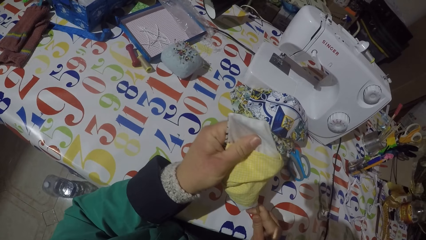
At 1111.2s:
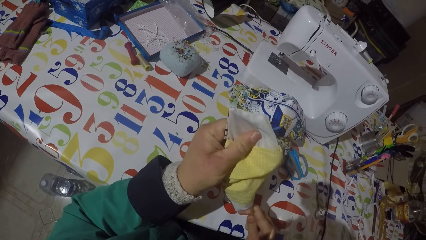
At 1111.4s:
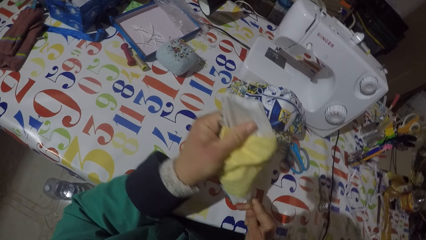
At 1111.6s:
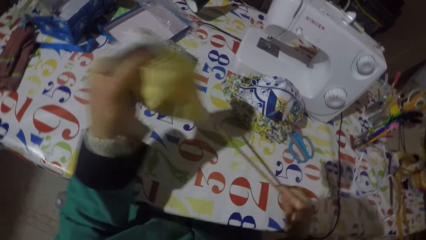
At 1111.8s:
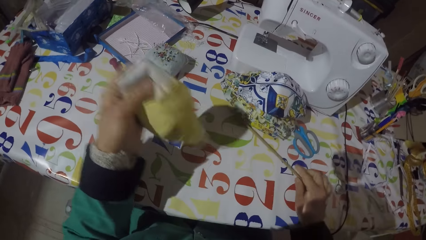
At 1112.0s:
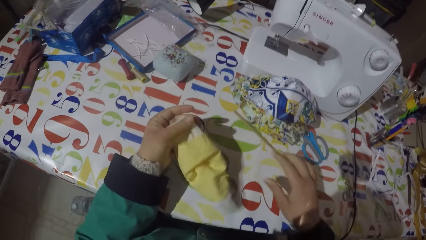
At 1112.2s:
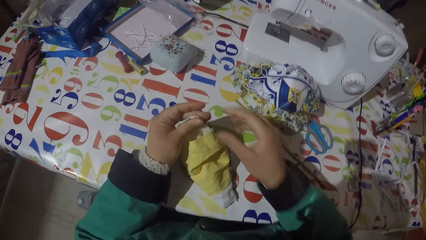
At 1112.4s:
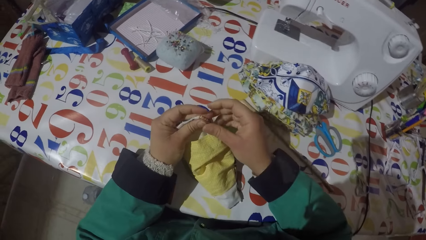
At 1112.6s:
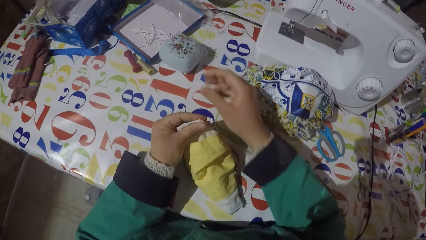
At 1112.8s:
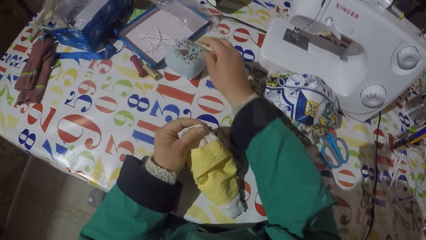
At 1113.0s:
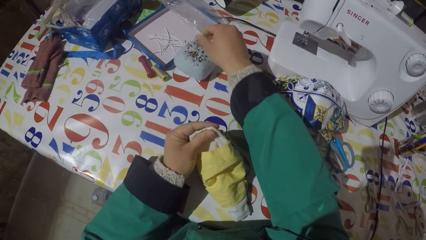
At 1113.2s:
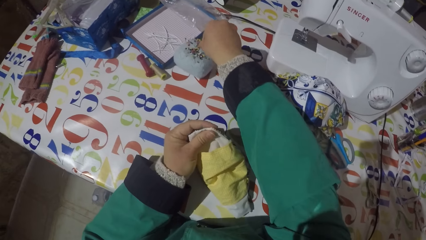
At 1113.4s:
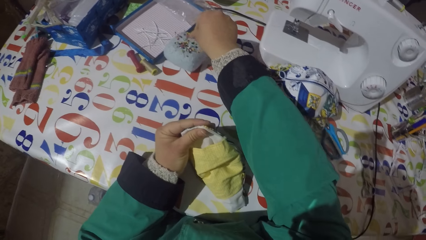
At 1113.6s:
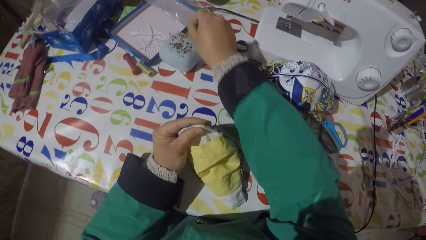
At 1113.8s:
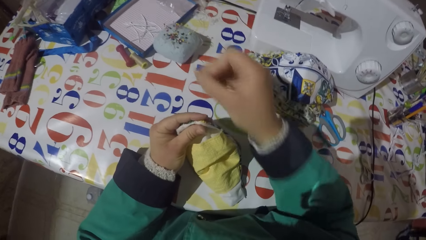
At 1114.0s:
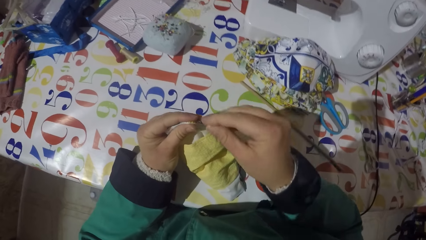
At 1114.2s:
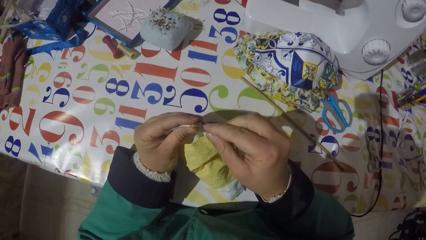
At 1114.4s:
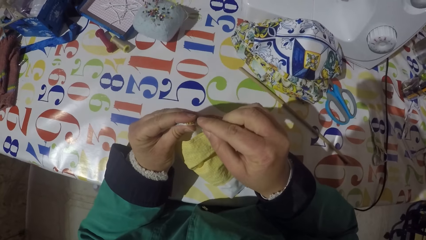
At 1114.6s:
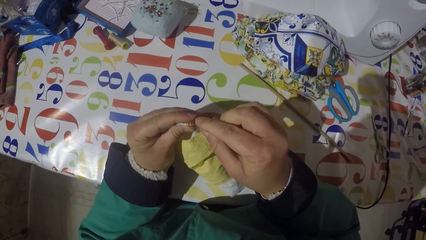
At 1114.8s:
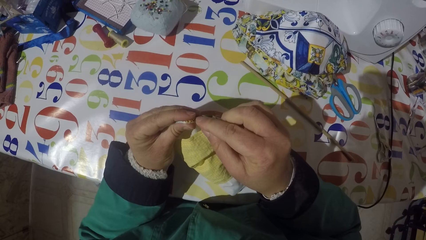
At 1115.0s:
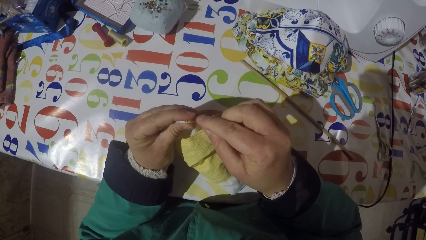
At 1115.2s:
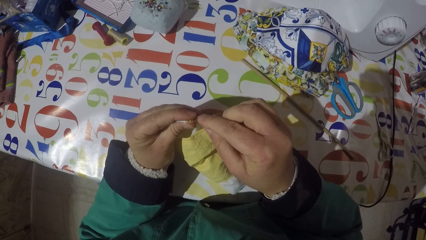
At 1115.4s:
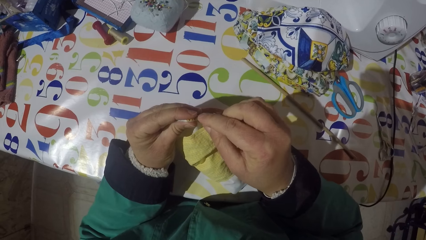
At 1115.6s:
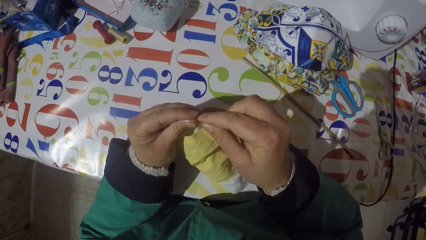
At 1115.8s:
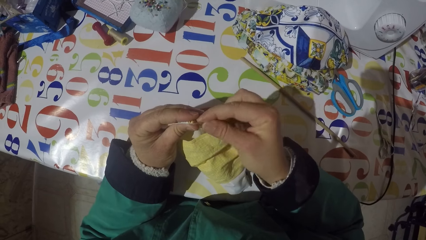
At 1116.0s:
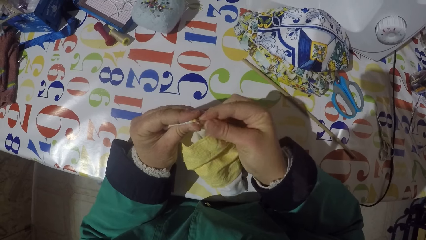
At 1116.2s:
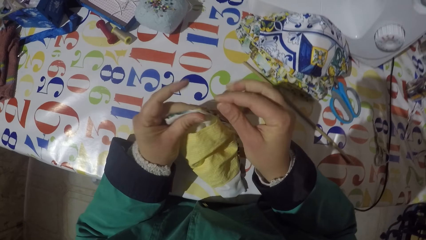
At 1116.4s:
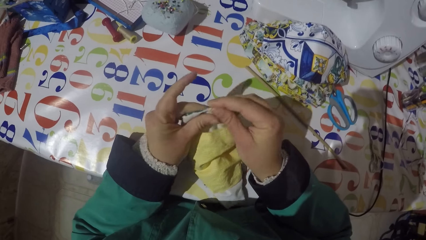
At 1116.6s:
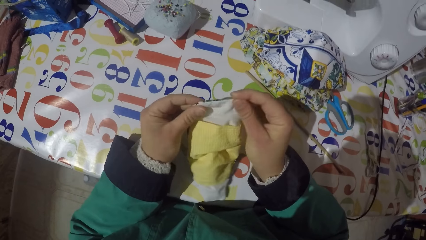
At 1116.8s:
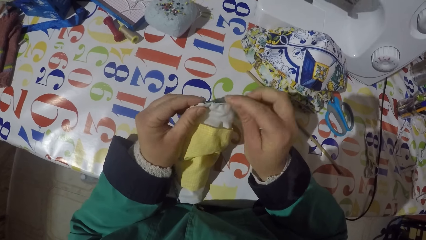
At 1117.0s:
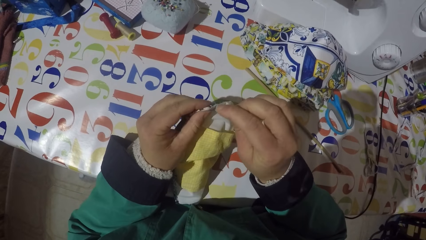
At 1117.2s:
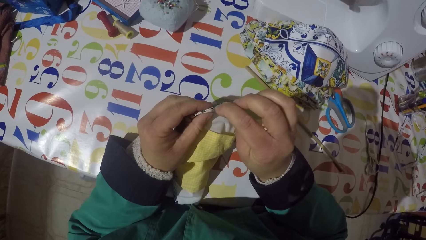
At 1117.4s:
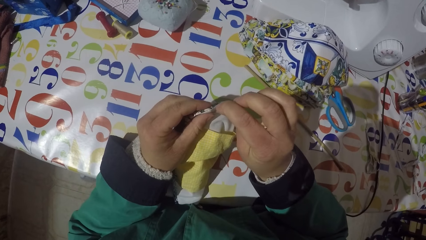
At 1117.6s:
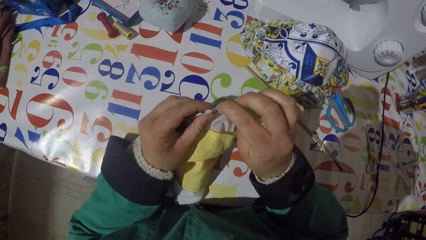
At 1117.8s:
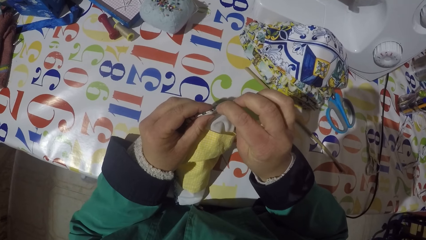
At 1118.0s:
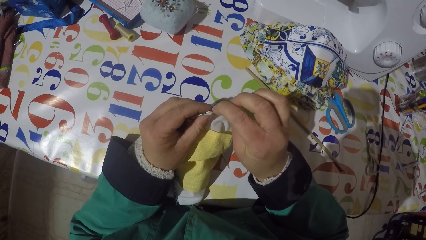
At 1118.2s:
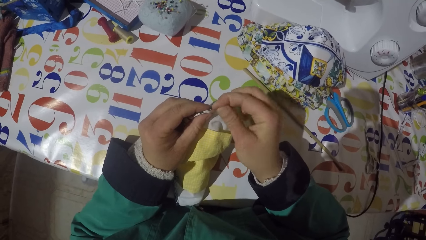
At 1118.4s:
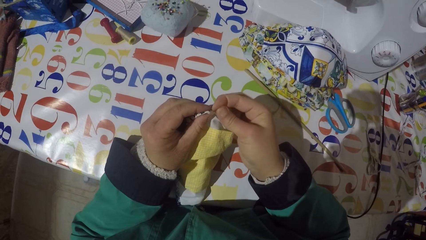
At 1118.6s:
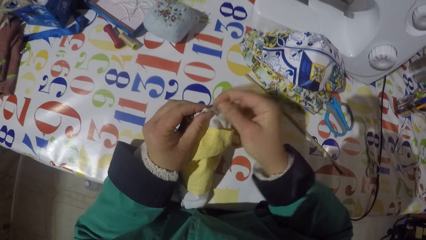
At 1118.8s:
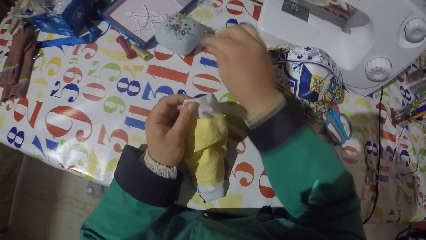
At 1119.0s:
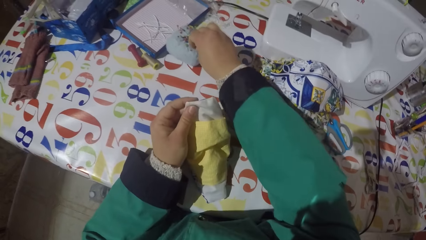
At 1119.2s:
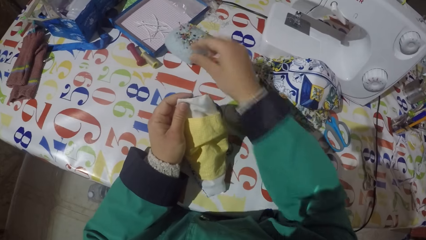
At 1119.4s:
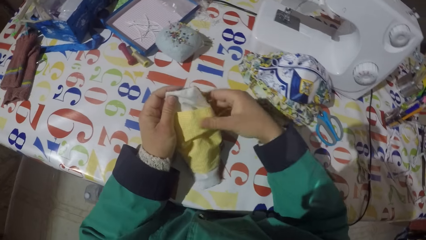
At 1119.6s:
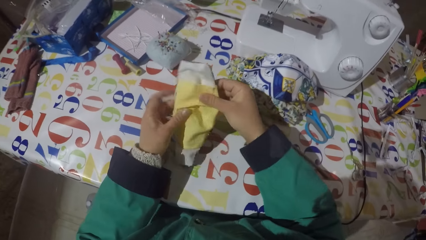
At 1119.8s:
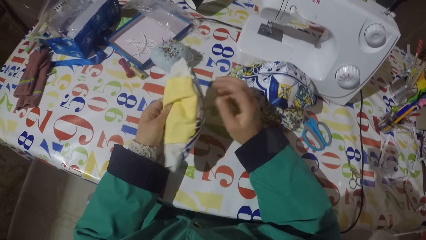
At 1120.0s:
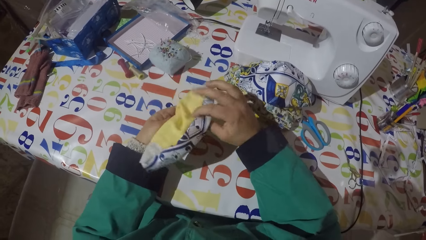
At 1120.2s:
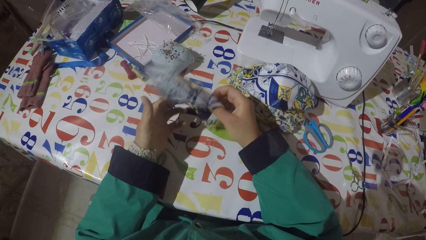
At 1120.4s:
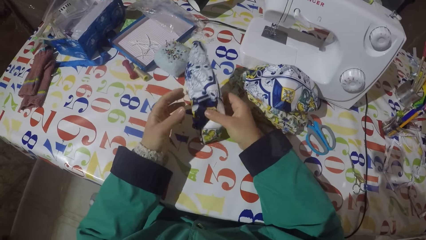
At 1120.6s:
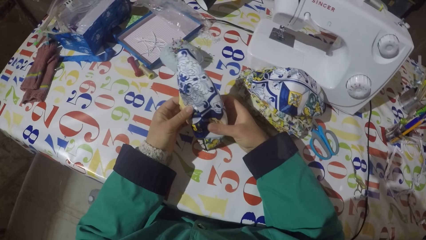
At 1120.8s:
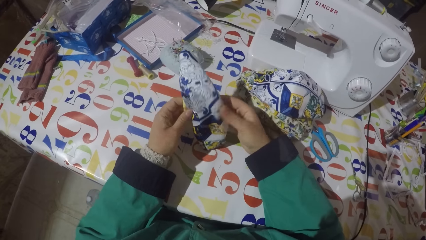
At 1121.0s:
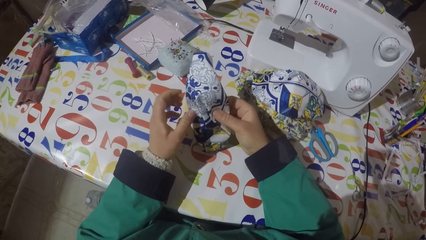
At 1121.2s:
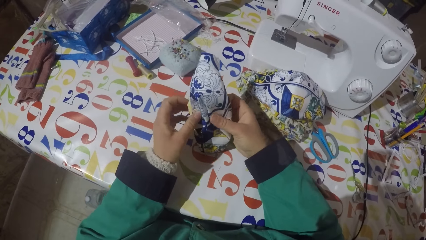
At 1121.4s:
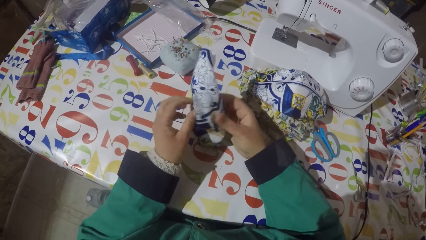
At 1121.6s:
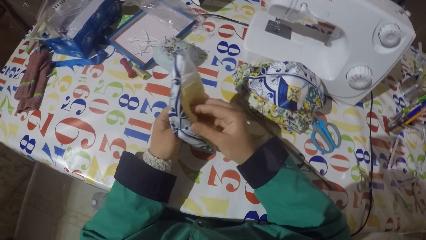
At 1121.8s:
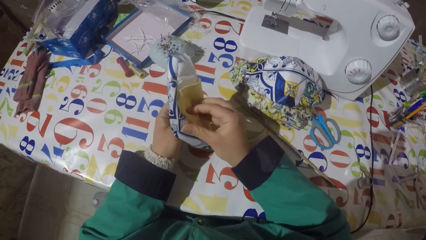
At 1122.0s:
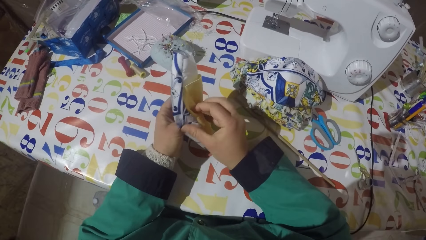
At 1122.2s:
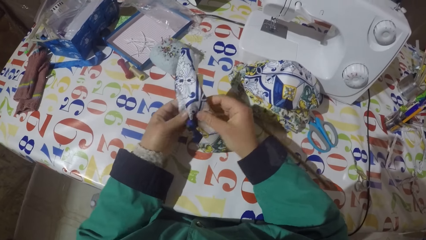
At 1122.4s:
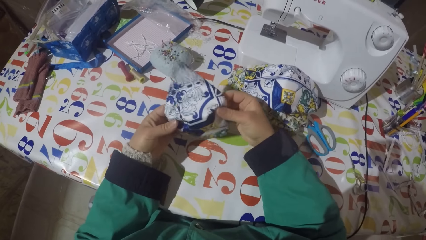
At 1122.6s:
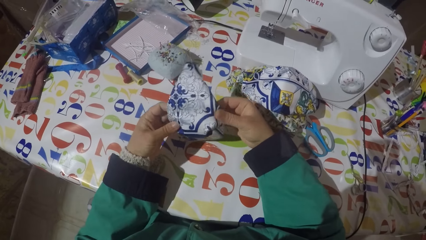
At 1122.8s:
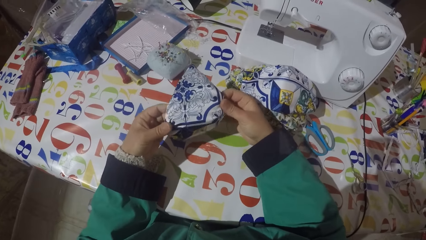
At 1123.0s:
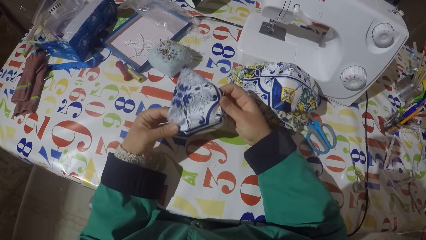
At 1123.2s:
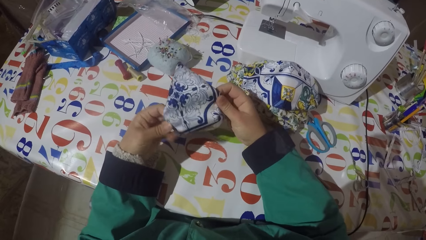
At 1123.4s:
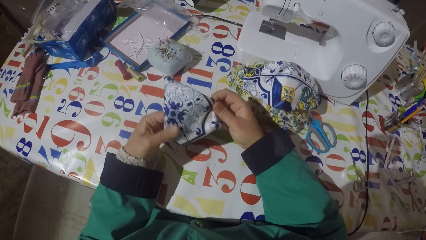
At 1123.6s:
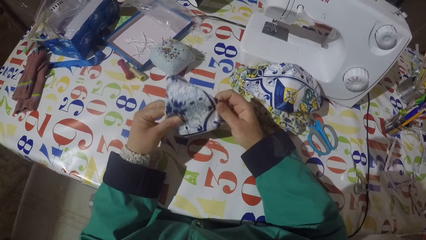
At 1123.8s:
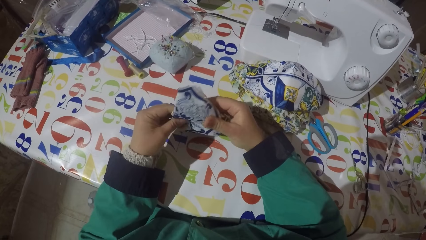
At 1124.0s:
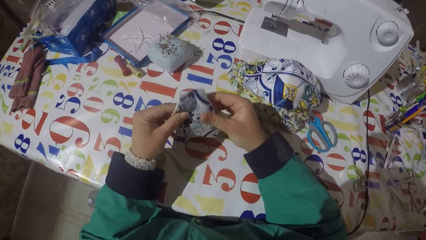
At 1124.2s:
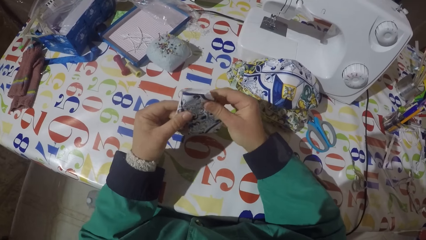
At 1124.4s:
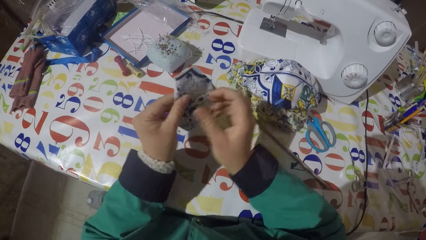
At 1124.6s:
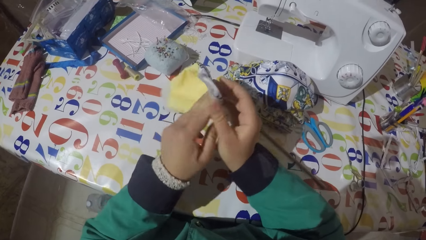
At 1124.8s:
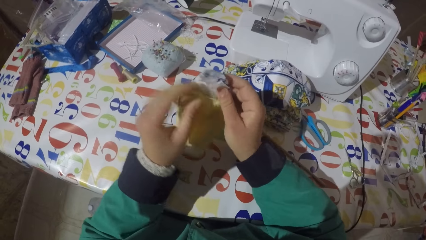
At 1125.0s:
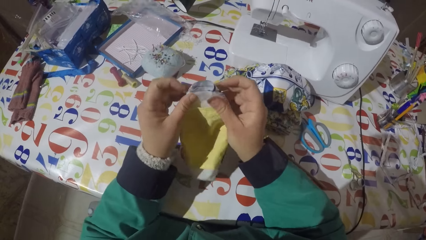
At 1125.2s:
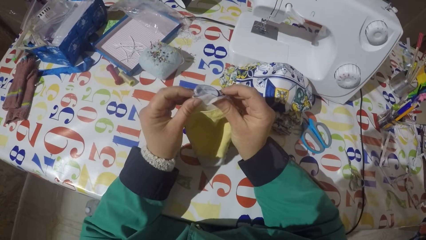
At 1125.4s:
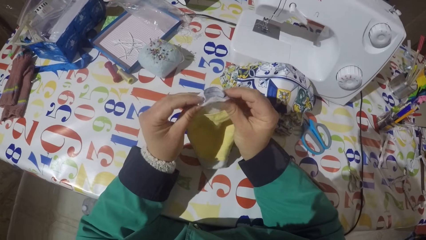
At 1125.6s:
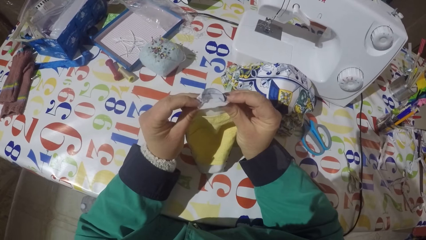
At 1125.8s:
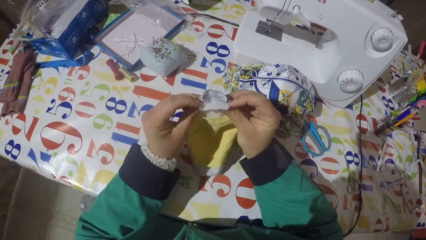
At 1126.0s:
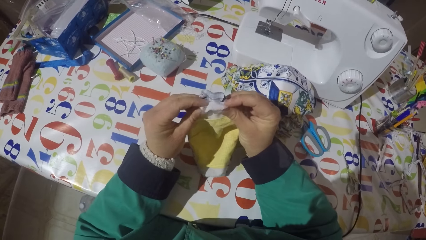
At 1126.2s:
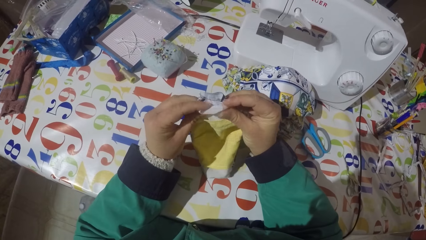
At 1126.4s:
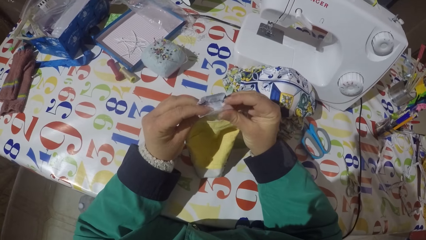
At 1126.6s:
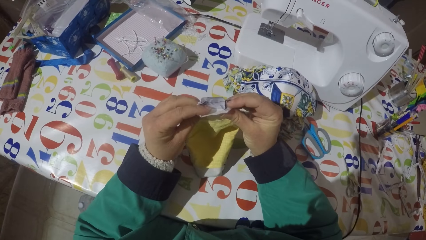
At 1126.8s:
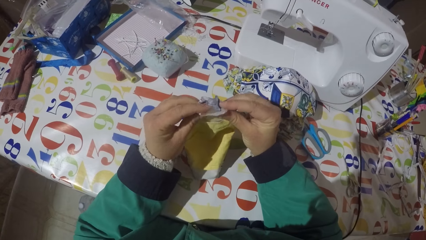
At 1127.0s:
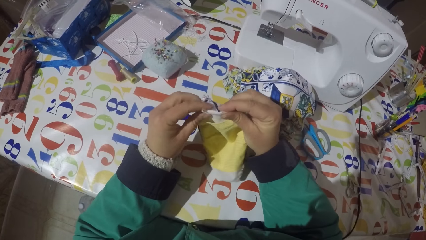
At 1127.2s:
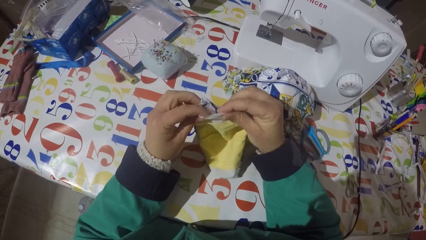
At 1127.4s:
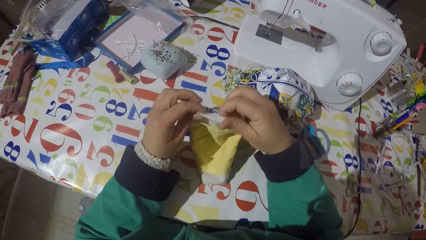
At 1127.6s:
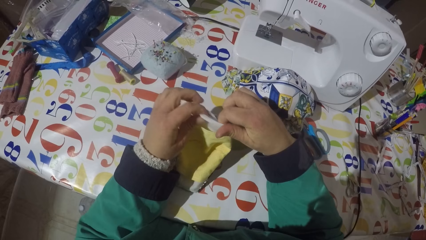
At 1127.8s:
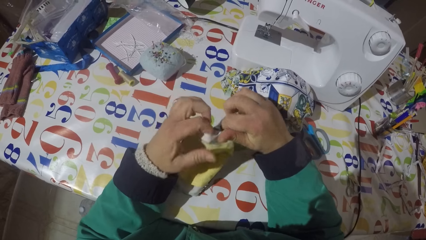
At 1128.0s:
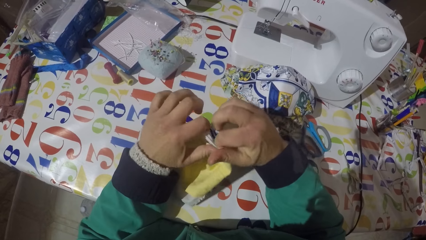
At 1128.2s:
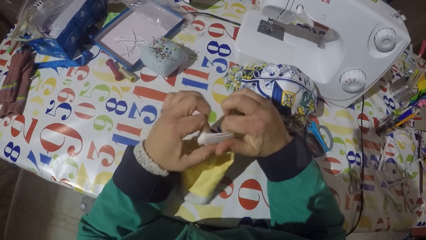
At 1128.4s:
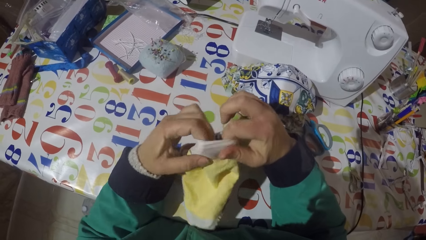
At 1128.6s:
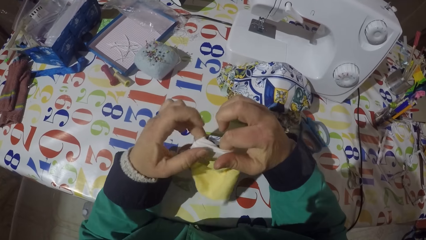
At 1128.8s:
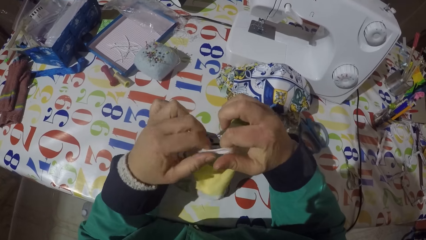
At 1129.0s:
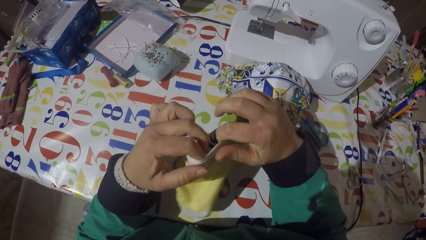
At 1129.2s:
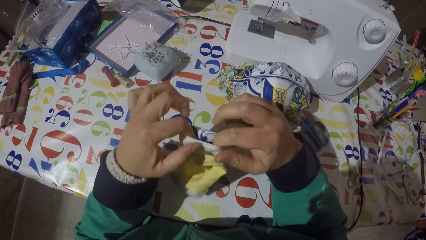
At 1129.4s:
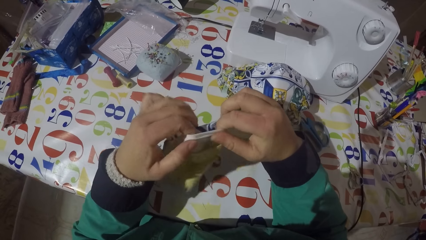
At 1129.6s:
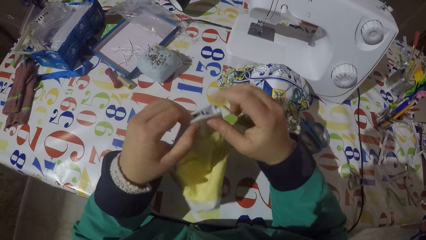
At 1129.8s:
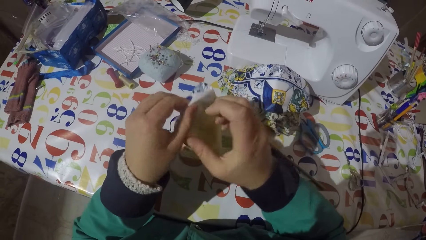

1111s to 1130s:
The camera wearer shapes the mask or piece of garment. He puts a piece of stick on the table. He removes the stick in the mask. He holds the piece of garment with his left hand. He picks a pin from the sponge. He jabs the garment edge with the pin. He fixes the mask with the pin. He moves the piece of garment with his right hand. He jabs the garment edge with the pin. He pins the pin on the sponge. He stretches the piece of garment. He turns the mask. He turns the piece of garment. He folds the piece of garment.
